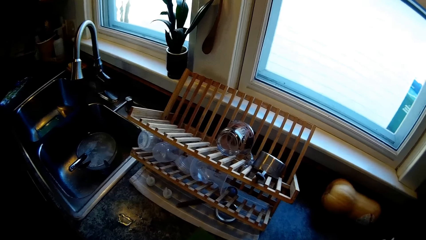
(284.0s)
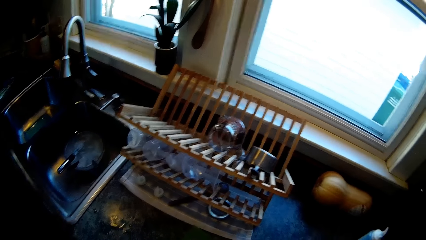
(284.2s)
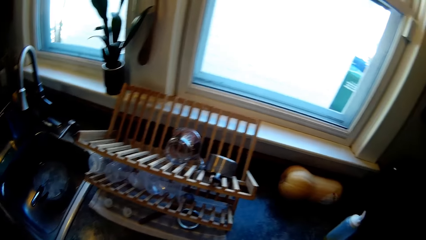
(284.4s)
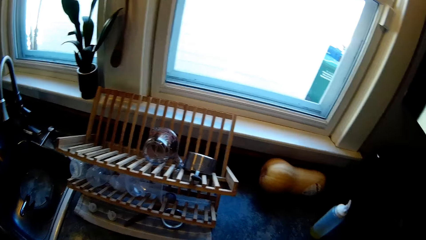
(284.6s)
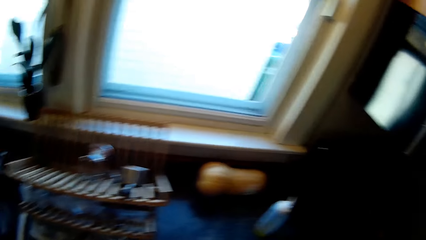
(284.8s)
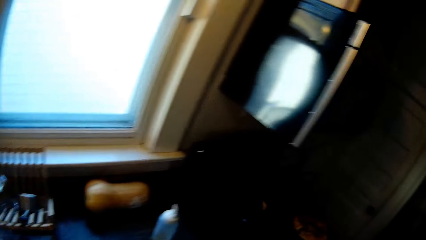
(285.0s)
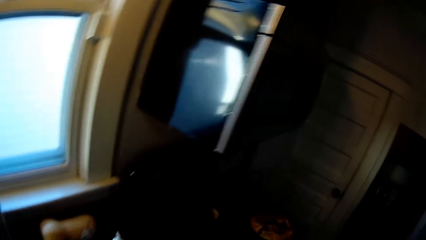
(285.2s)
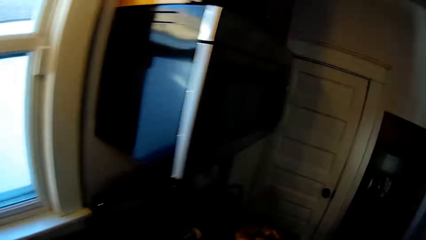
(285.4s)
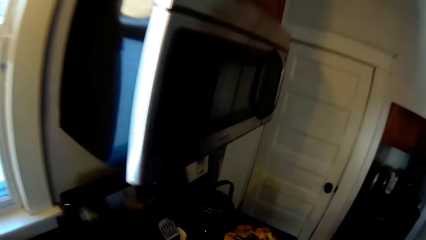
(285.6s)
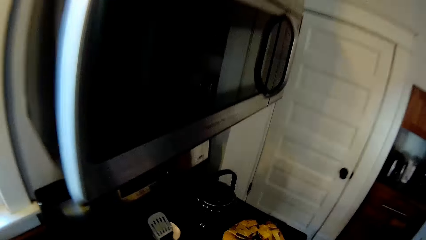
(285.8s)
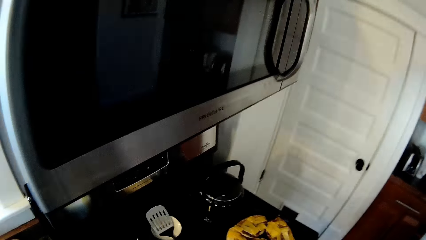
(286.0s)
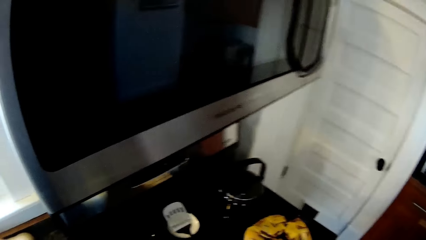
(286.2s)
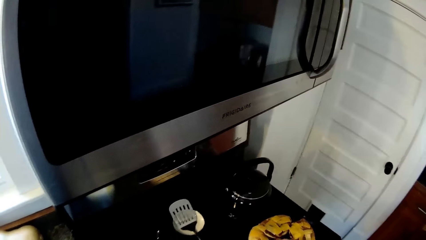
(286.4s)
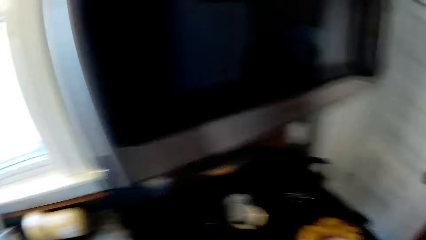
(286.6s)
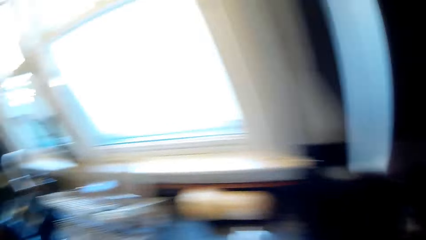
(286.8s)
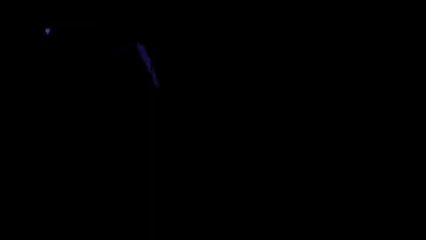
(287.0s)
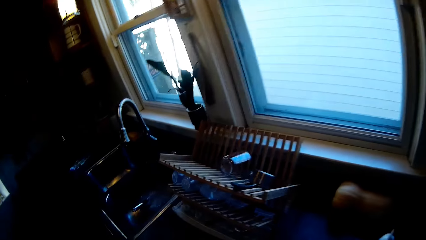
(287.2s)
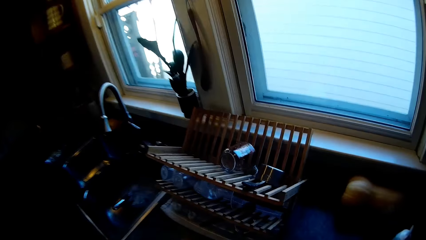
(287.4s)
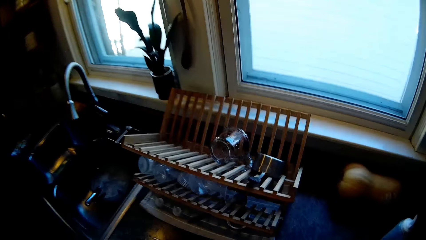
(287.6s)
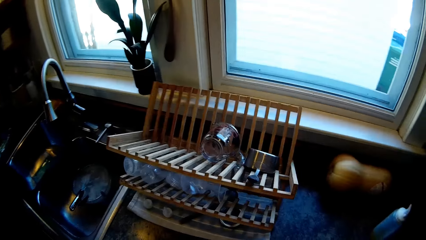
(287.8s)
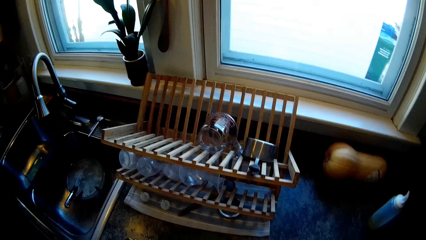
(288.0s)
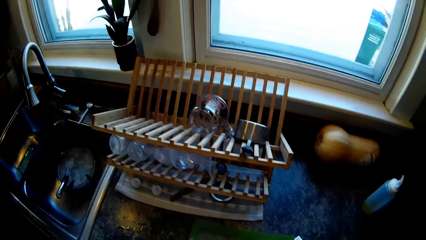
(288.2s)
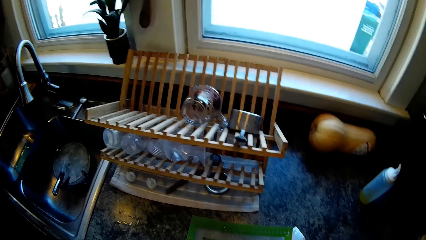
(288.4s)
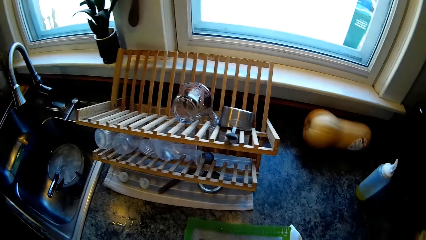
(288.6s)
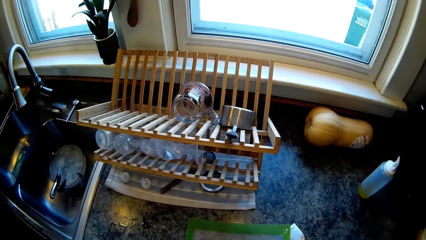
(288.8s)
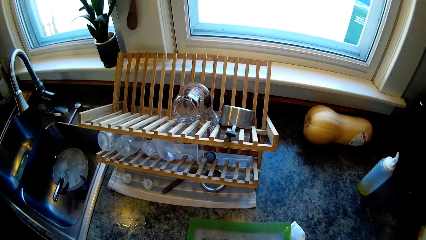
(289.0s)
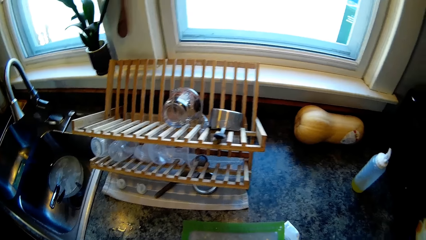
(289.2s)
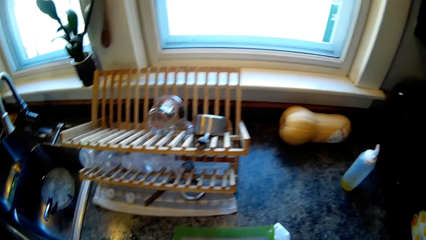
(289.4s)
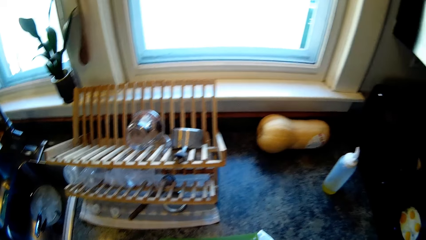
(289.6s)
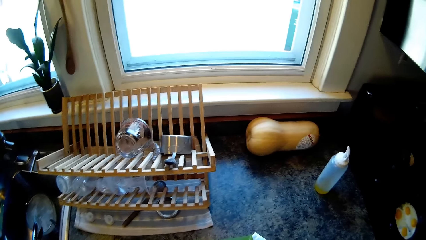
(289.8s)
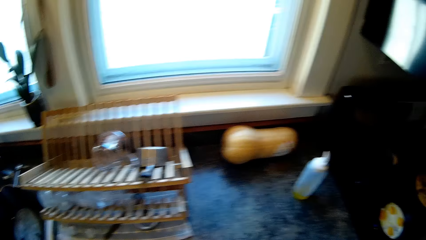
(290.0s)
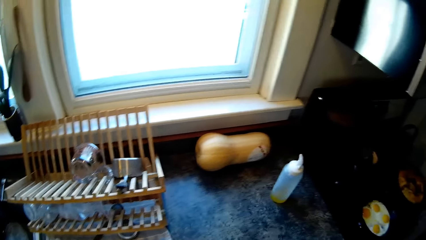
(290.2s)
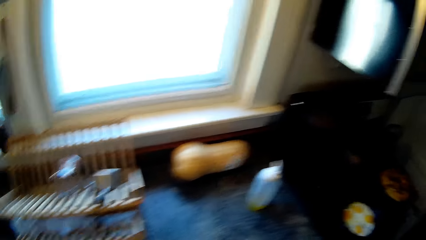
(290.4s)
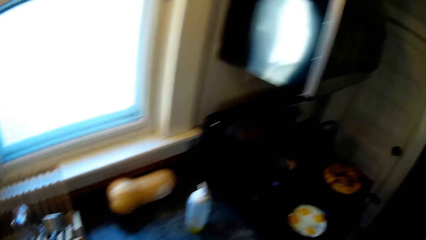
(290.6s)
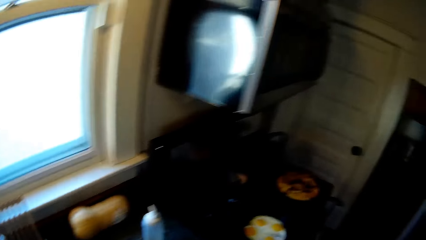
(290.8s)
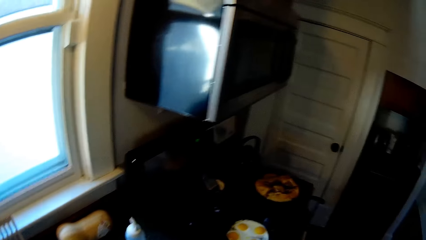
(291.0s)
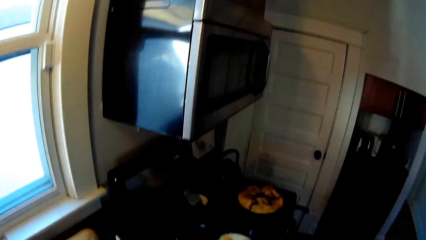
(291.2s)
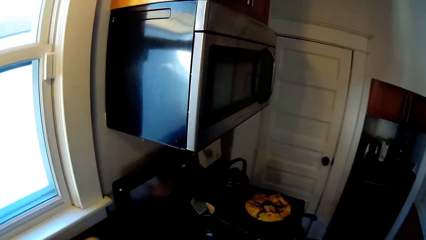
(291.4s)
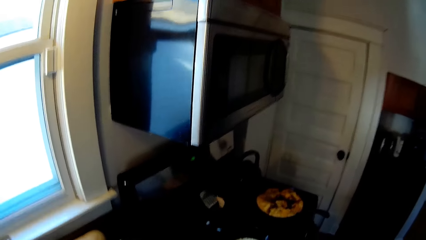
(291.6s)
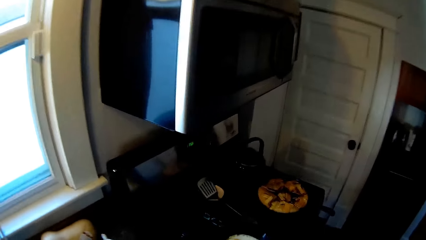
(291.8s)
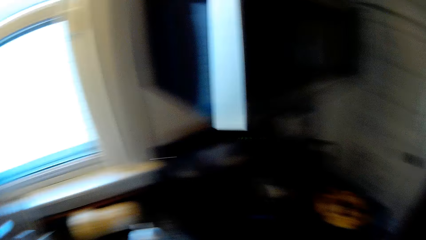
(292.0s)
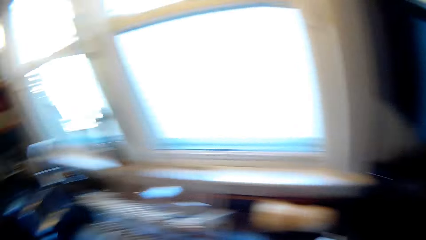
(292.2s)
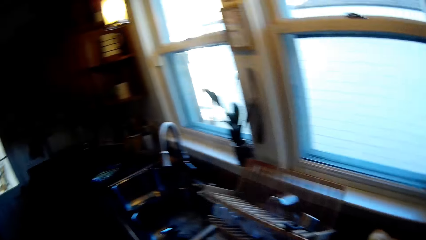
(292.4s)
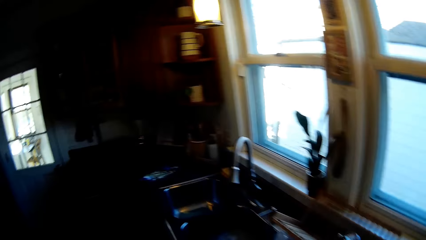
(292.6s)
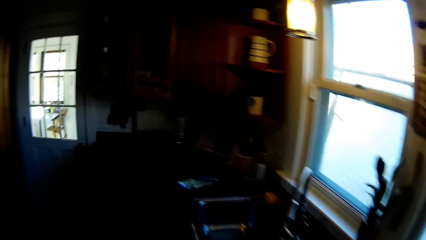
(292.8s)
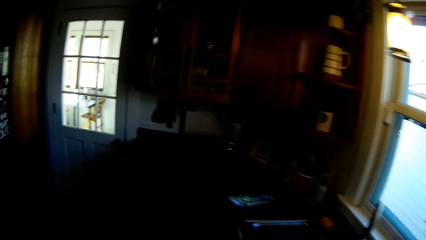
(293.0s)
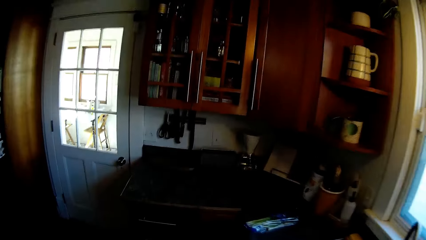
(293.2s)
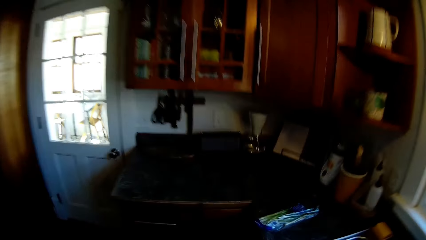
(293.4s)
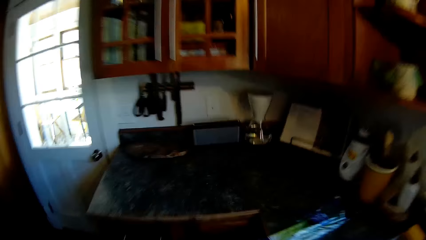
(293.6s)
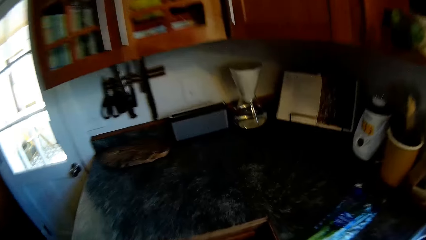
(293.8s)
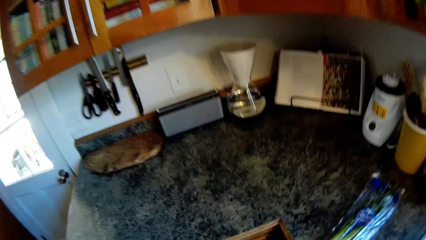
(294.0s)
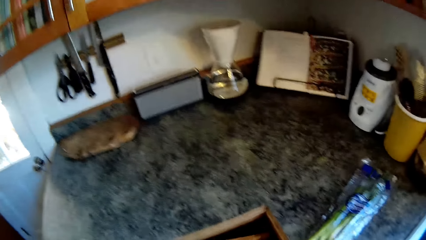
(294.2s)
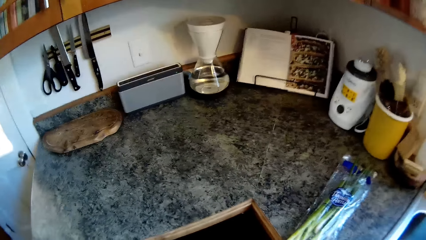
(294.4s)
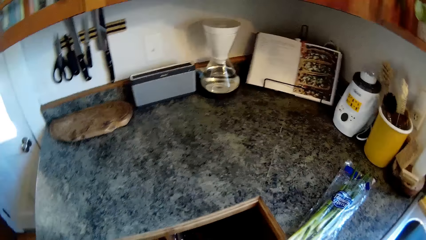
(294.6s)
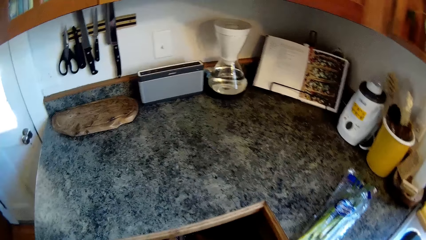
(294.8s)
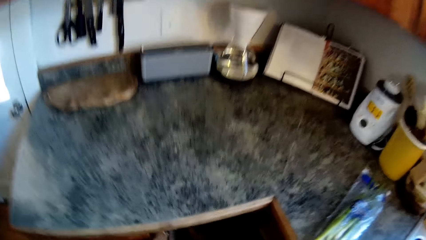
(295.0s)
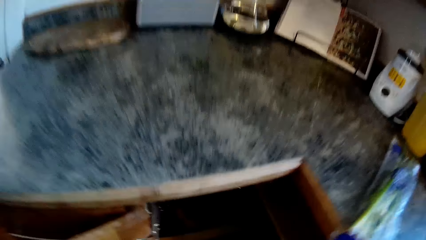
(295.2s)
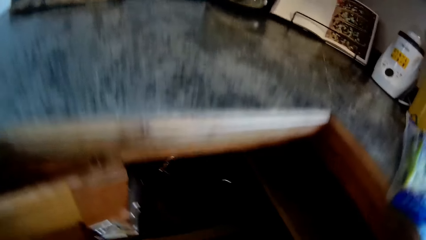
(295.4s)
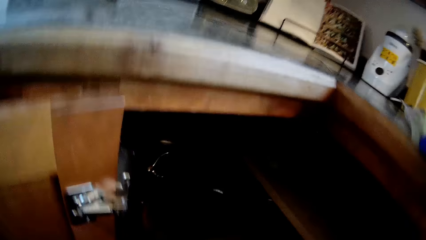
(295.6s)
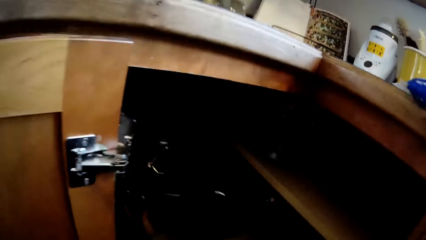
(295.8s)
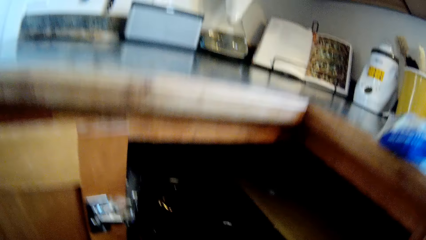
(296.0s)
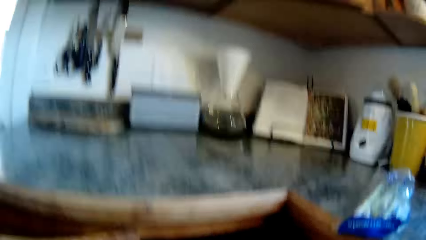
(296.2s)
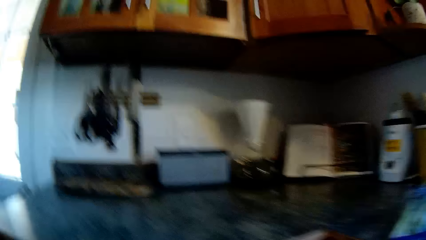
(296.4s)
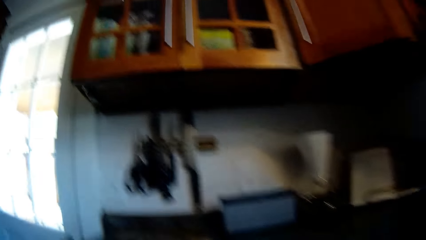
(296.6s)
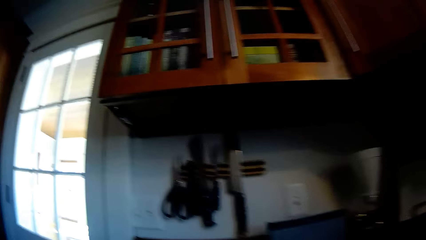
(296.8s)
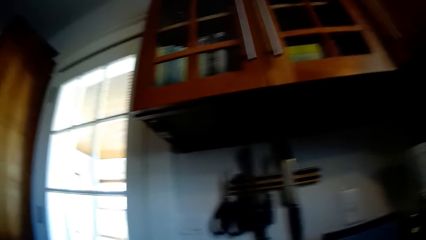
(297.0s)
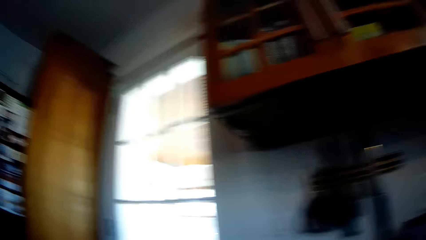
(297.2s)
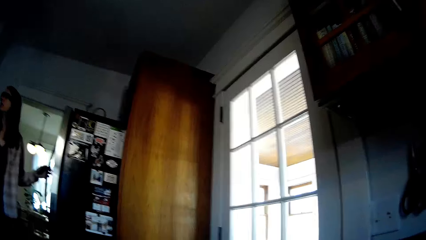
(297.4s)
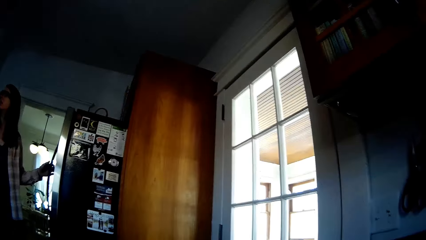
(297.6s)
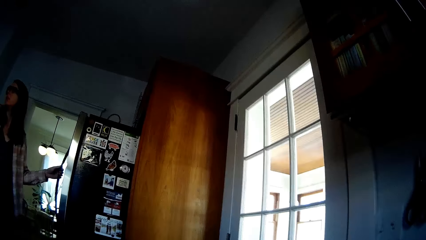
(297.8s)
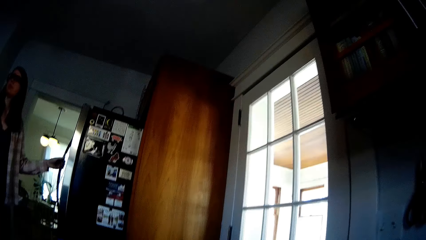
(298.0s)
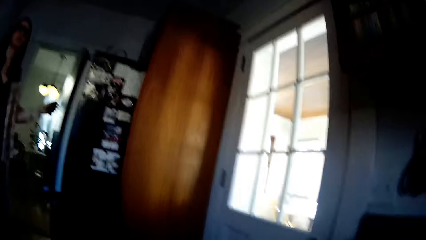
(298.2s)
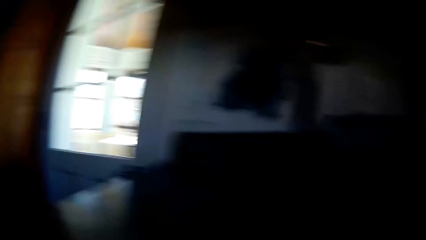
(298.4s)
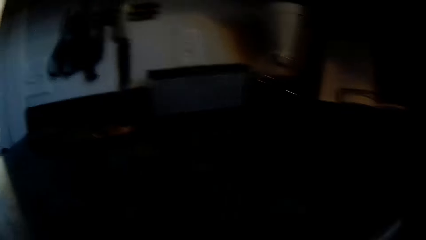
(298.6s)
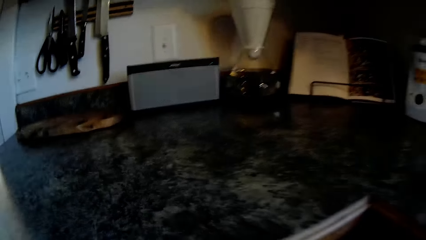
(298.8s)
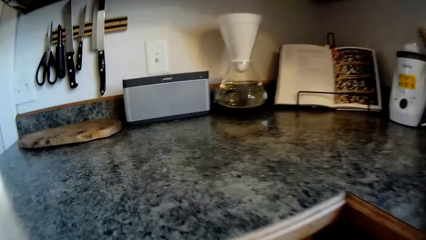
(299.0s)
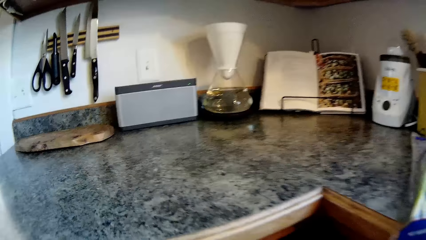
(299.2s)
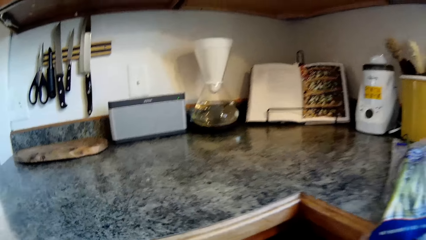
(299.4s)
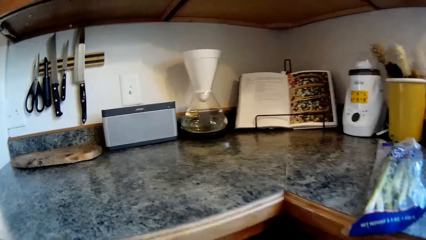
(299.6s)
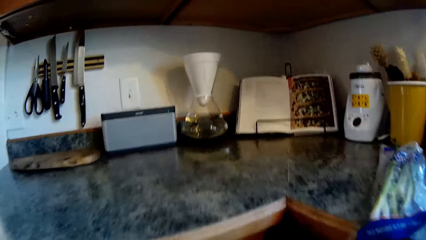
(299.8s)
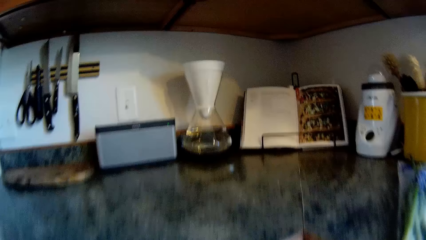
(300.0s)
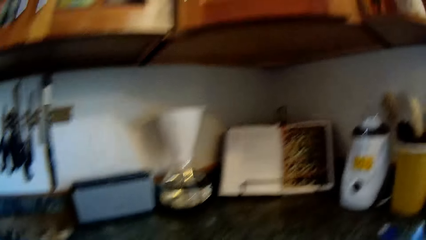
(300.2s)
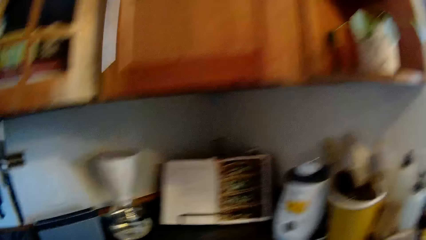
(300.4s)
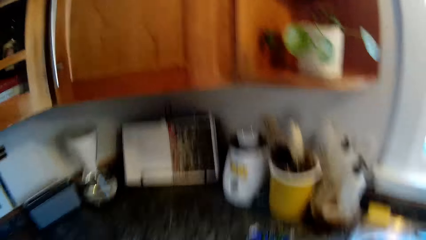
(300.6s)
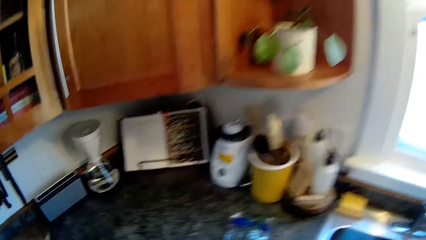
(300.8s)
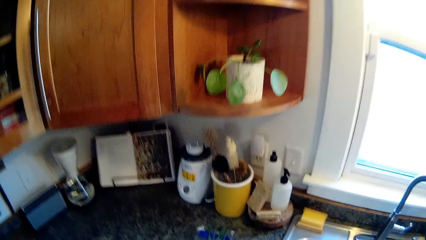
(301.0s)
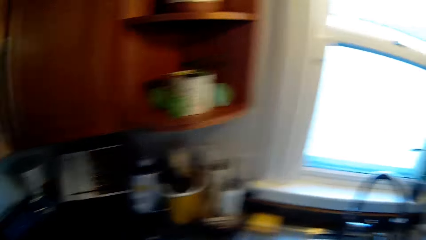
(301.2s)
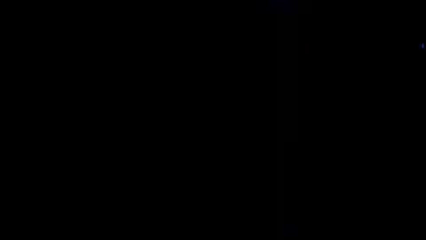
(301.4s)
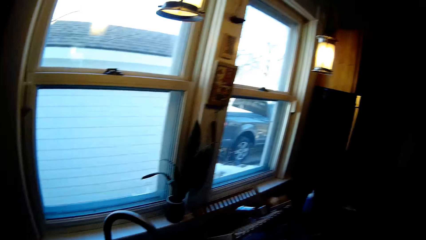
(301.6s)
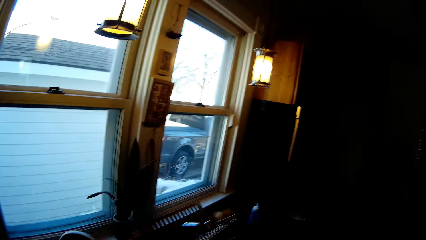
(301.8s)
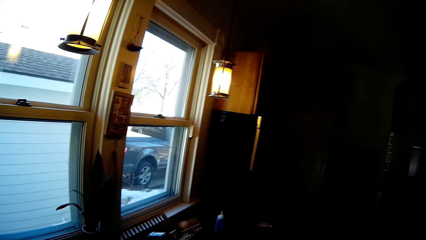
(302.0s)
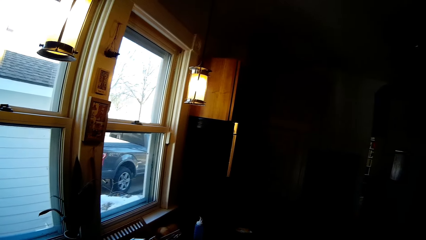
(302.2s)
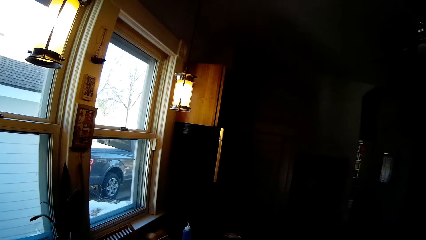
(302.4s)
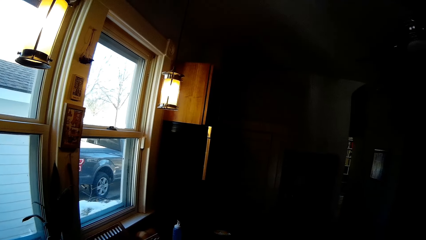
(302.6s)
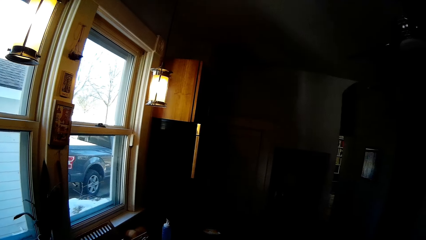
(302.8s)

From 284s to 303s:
The camera wearer moves towards the cooker. He moves towards the stand. He looks around. He moves towards the cooker. He opens a kitchen cabinet with his left hand. He looks around. The woman walks into the kitchen.
